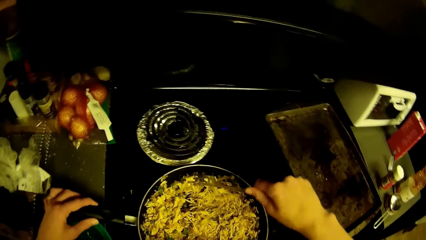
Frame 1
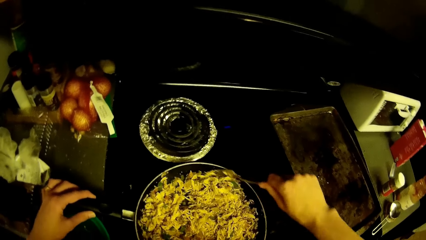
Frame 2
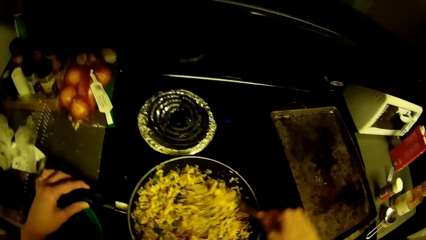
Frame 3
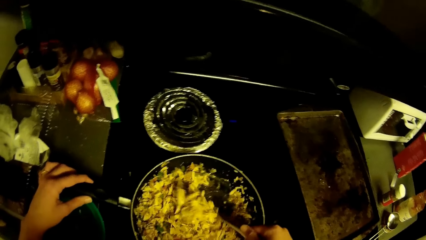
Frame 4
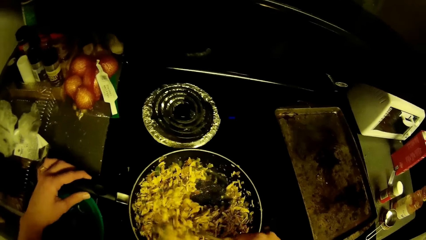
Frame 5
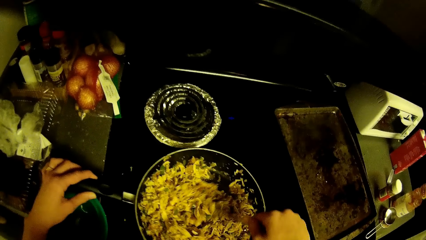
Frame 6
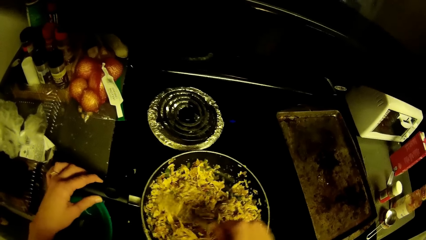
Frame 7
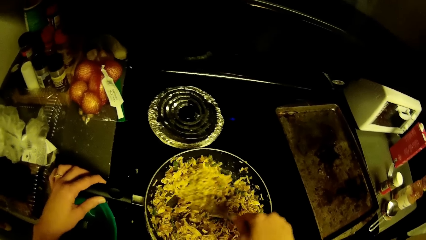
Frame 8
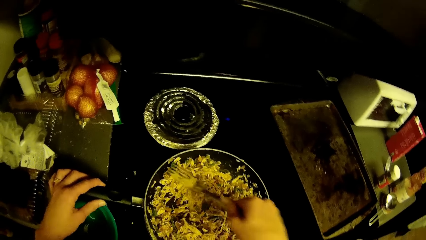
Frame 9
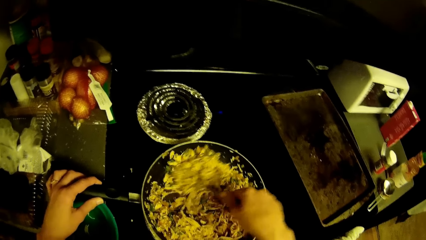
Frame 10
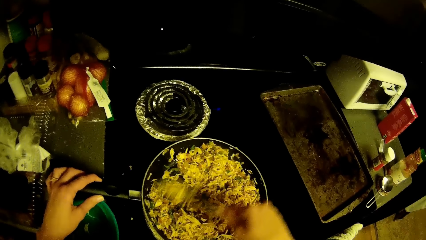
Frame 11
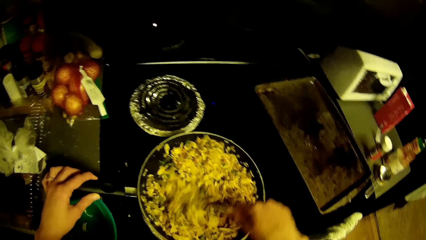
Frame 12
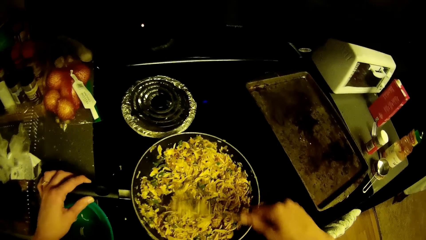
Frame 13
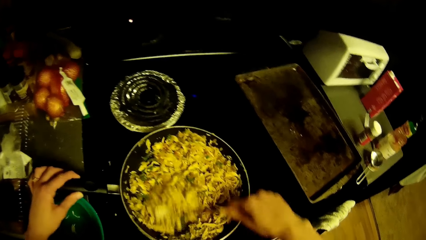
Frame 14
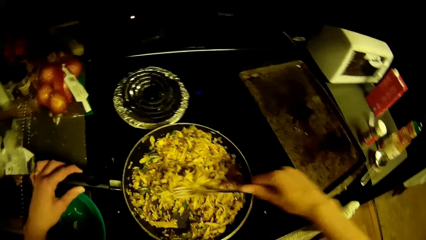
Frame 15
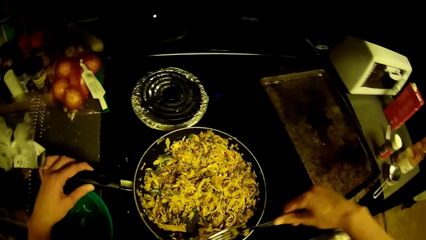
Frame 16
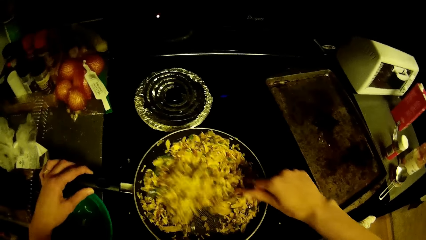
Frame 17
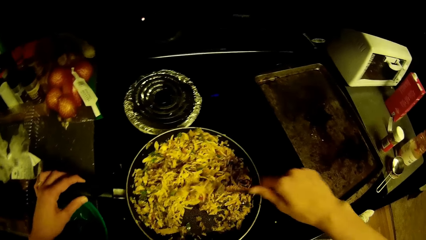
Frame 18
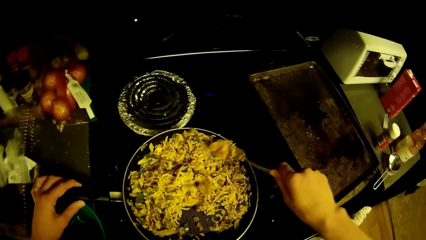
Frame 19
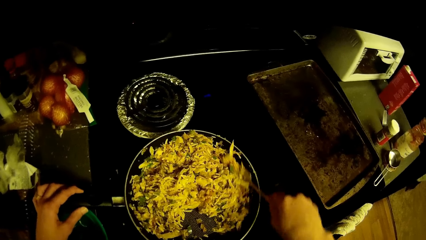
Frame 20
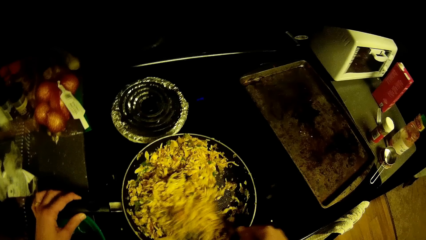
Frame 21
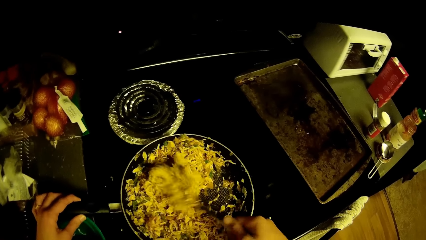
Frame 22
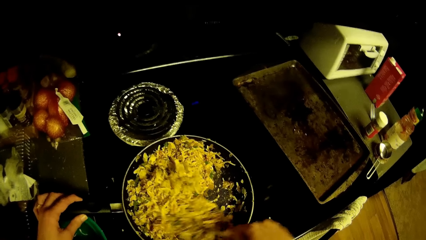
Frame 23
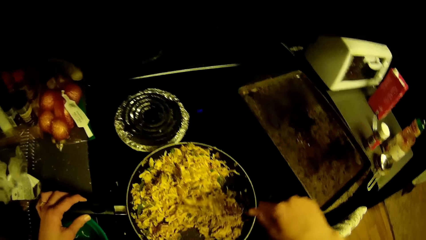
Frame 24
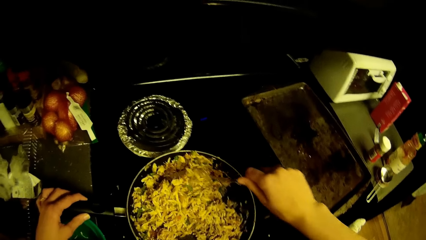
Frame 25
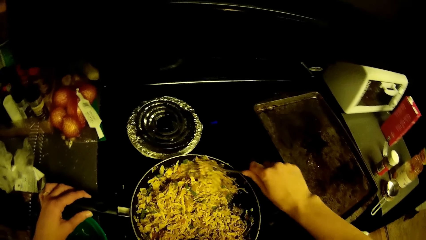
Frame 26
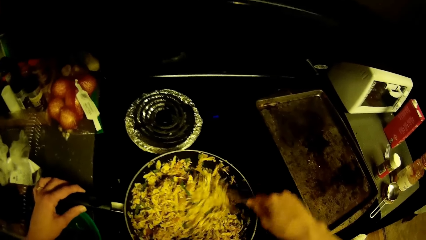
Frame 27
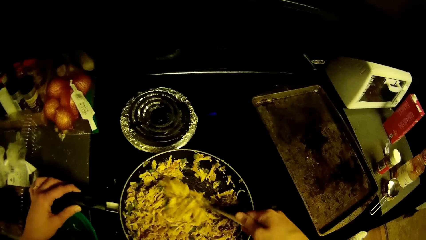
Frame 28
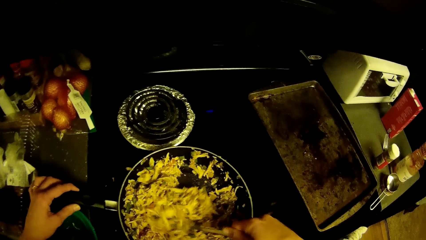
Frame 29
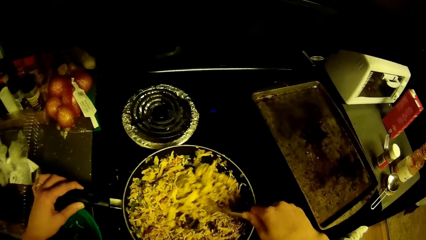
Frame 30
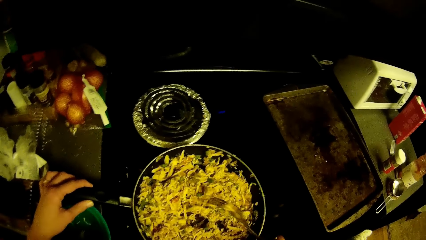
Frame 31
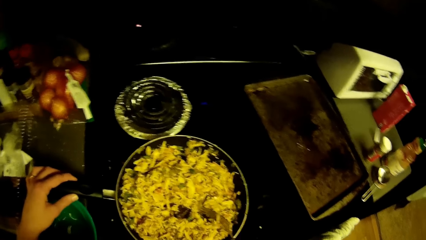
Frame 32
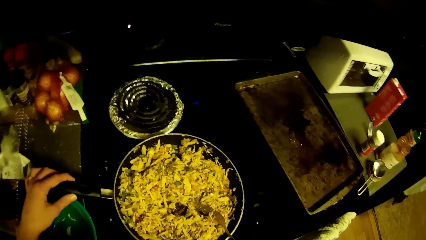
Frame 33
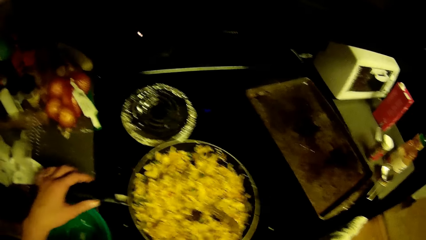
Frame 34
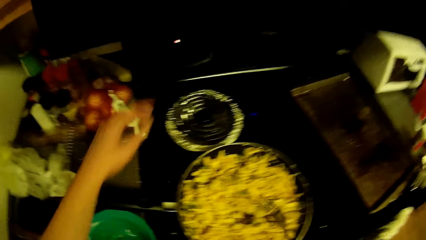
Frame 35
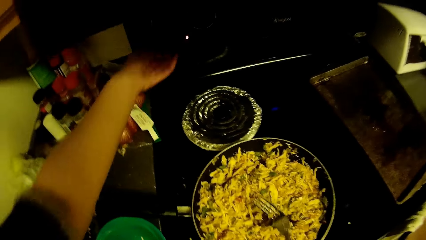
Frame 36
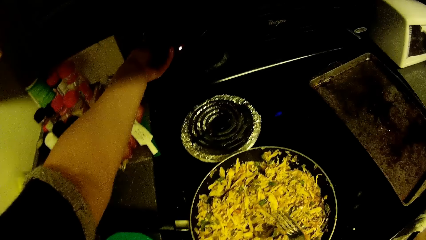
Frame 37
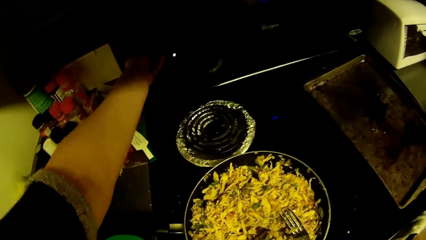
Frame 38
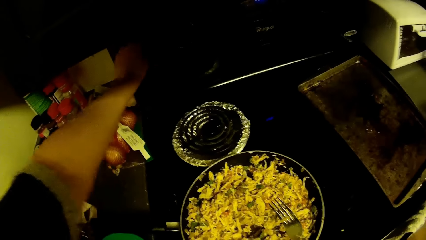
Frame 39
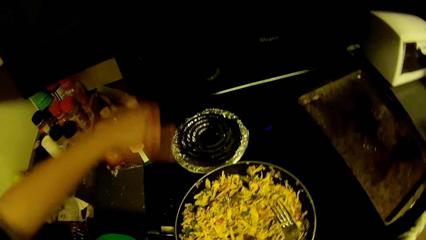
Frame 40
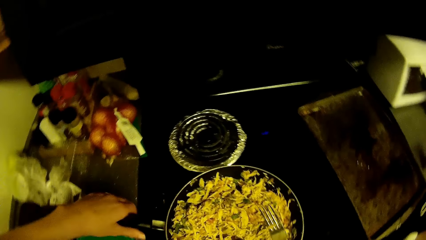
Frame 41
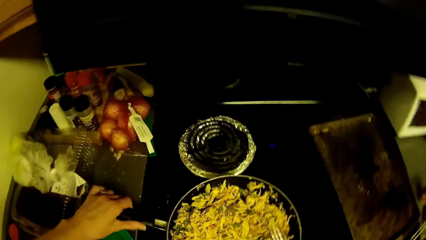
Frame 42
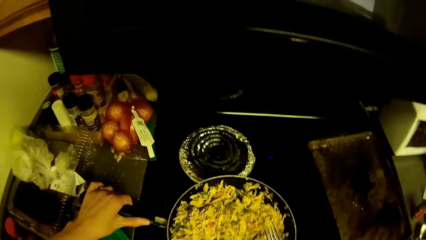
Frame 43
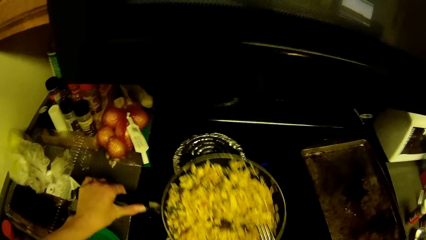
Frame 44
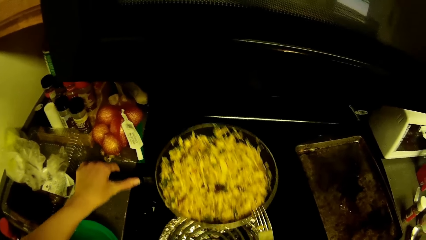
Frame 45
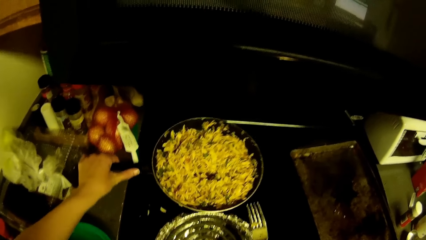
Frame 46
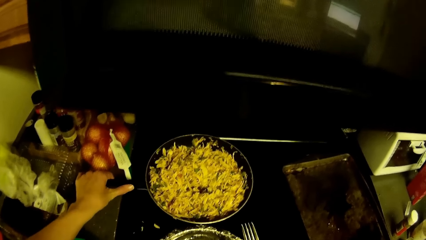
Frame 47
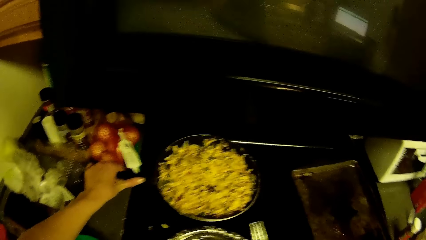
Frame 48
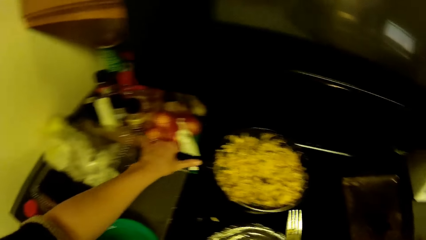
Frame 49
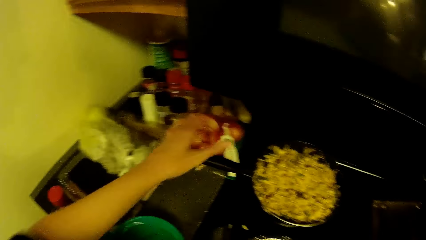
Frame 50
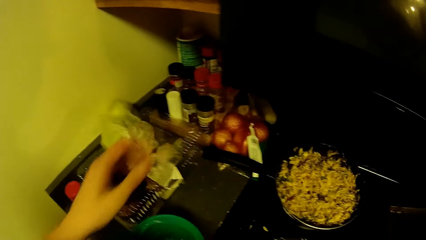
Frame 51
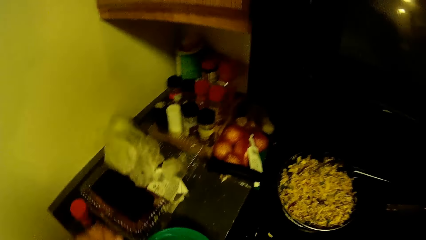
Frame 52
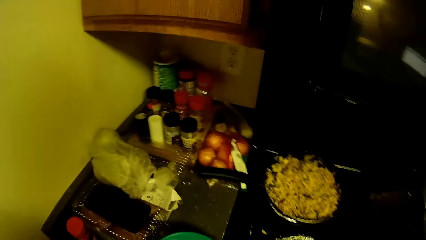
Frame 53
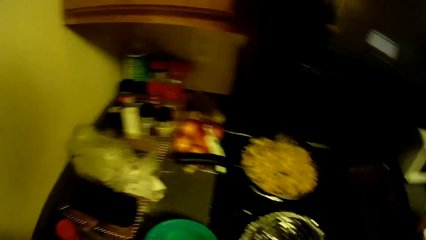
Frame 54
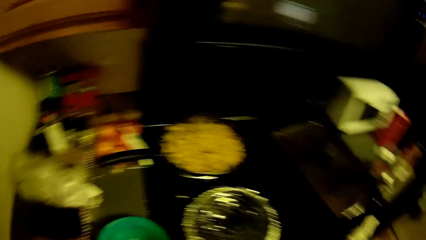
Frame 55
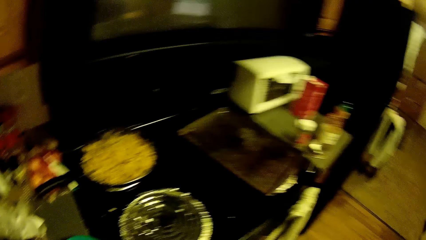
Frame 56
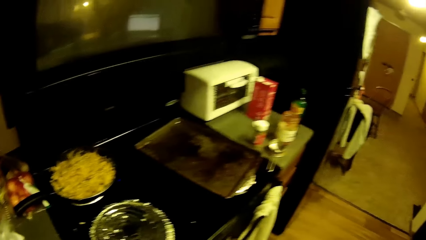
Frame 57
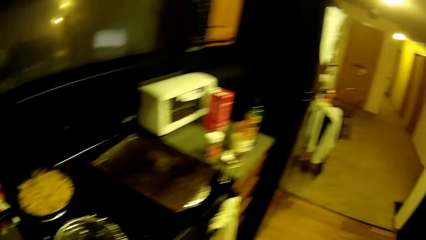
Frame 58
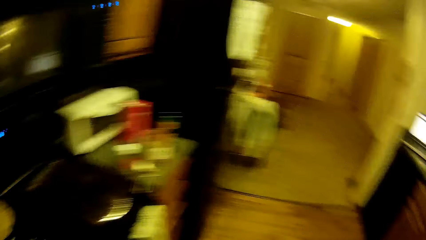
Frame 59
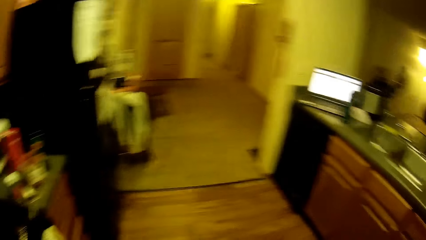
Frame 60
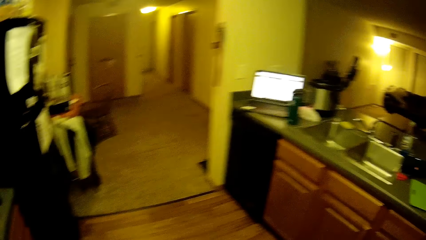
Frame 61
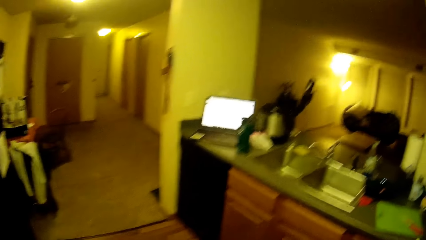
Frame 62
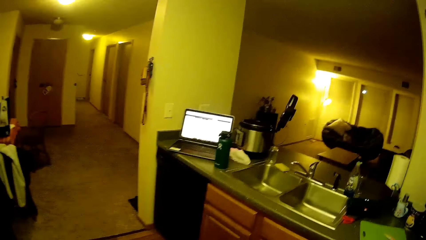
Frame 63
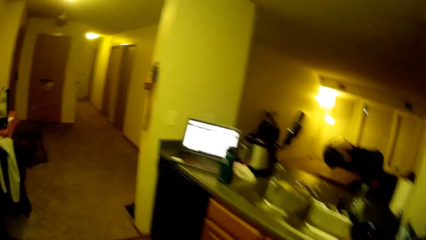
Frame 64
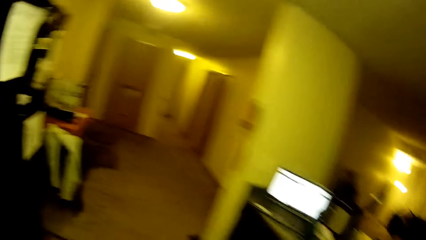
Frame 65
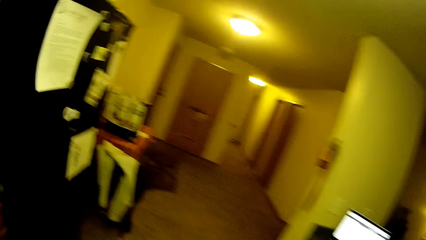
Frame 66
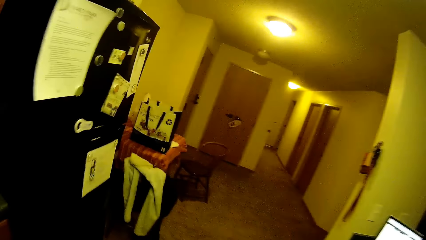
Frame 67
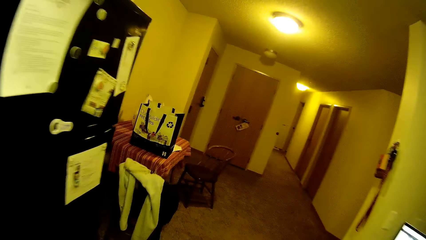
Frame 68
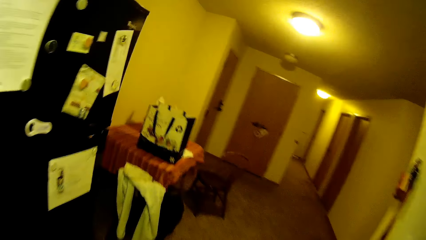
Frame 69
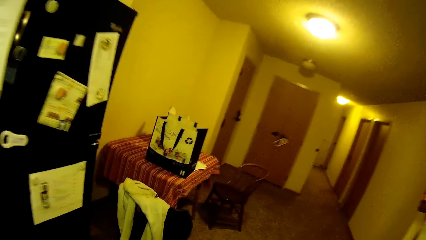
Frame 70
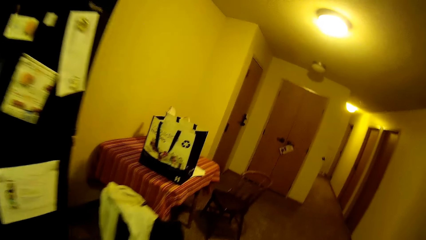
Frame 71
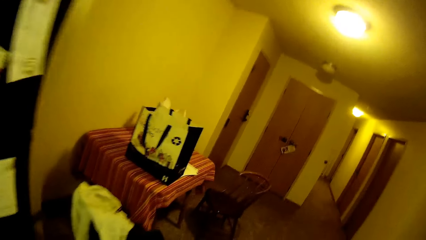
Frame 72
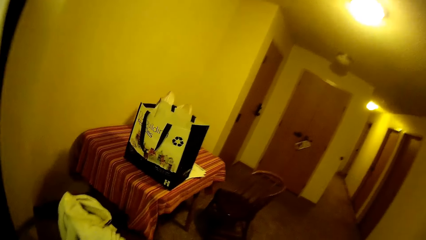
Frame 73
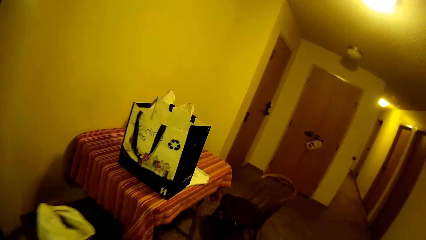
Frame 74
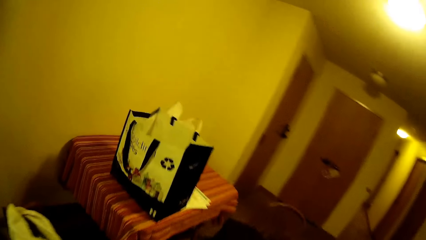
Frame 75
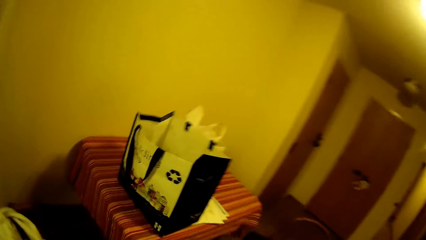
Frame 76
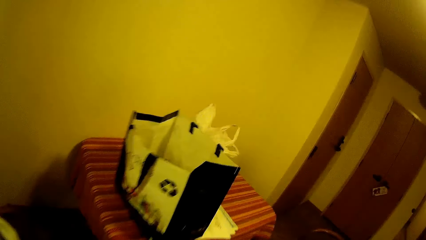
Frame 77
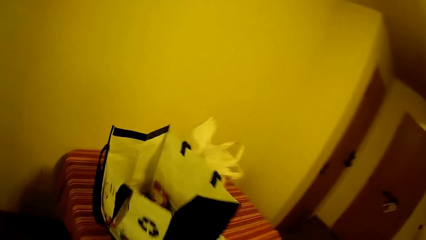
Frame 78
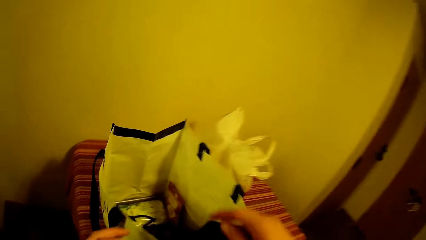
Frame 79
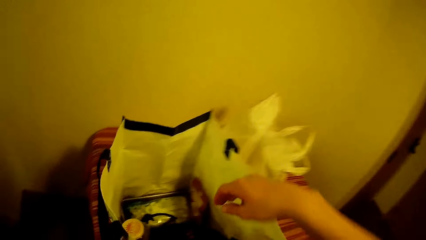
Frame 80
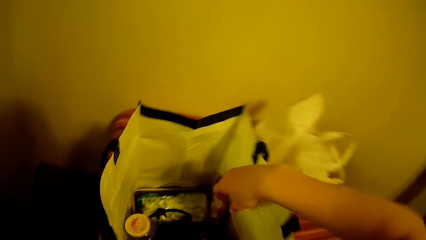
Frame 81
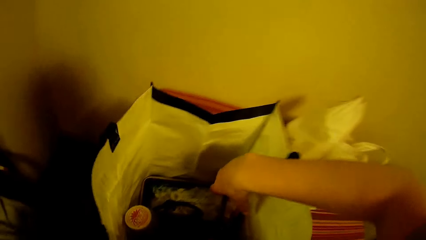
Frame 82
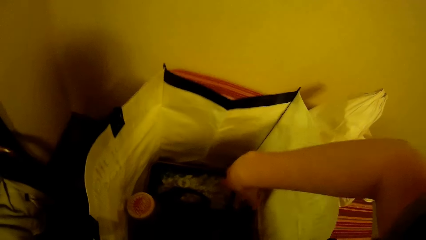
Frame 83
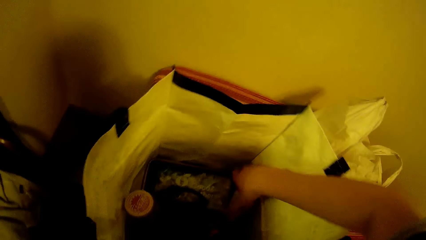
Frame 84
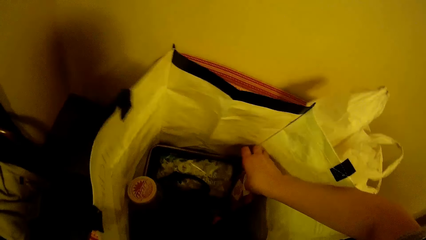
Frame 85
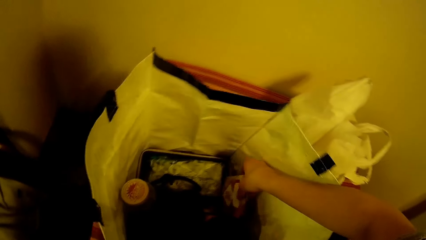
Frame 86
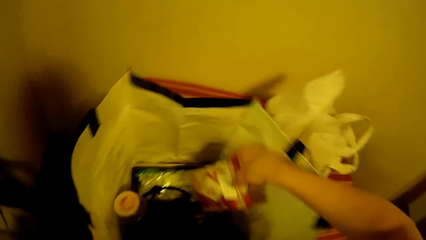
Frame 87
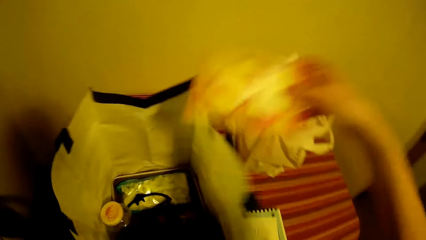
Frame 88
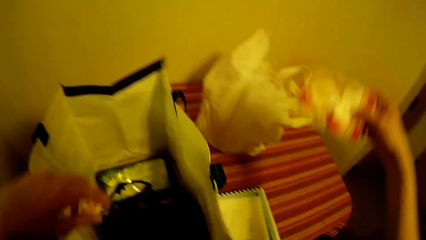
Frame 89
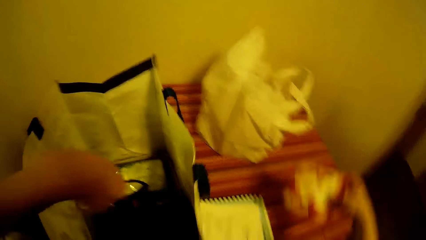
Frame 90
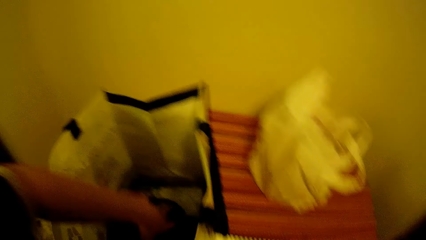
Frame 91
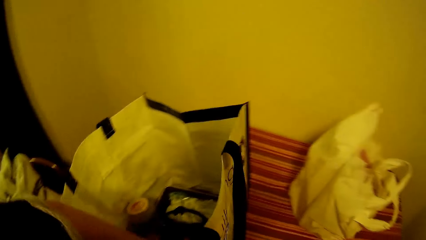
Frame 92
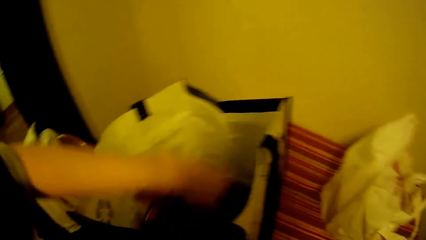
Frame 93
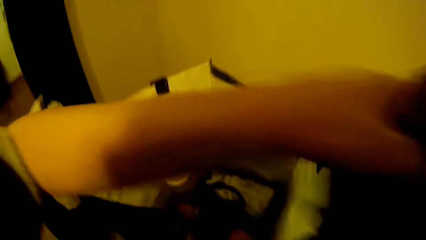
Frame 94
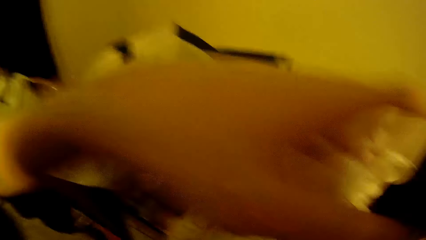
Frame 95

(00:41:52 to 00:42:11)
The camera wearer turns on a burner. They touch something. They move the pan to the burner. They walk around the room. They walk towards a paper bag on a table. They move food items from the paper bag to the table.
